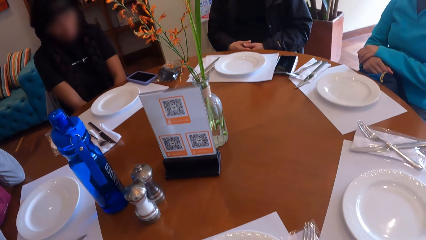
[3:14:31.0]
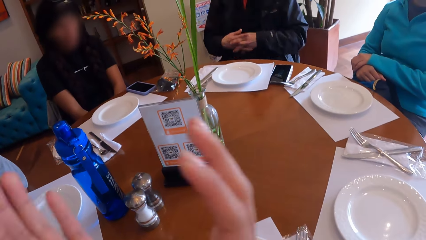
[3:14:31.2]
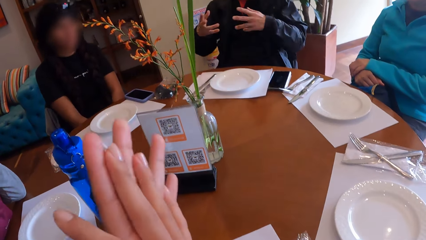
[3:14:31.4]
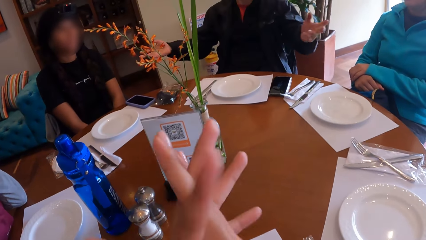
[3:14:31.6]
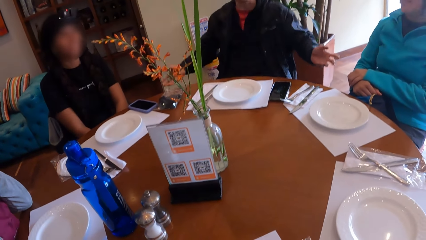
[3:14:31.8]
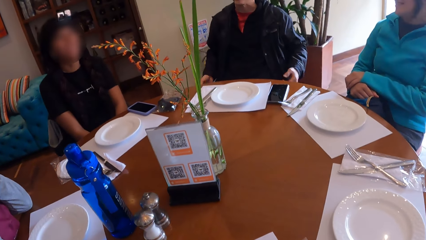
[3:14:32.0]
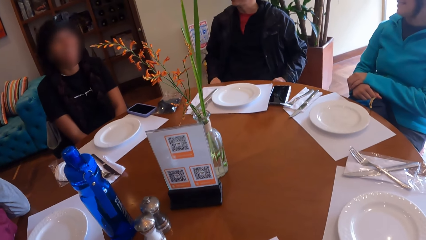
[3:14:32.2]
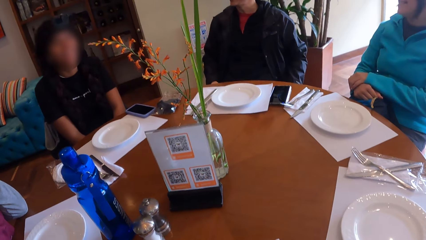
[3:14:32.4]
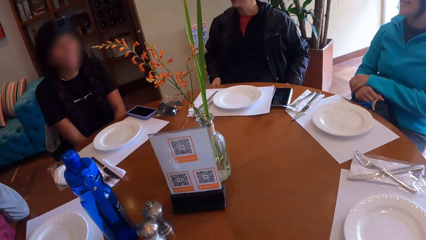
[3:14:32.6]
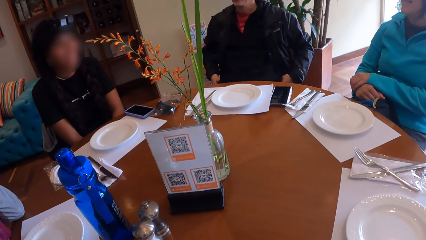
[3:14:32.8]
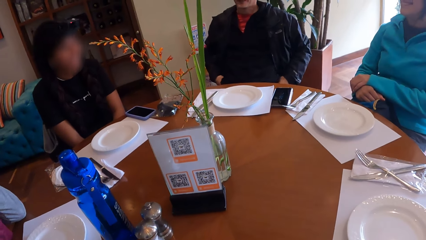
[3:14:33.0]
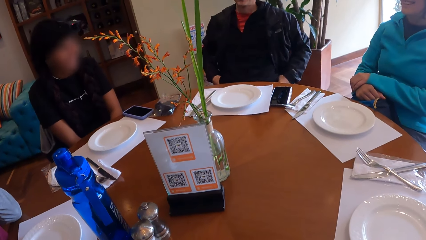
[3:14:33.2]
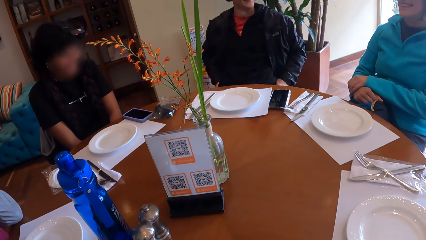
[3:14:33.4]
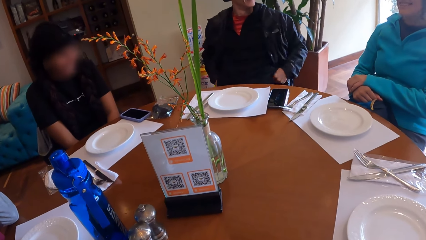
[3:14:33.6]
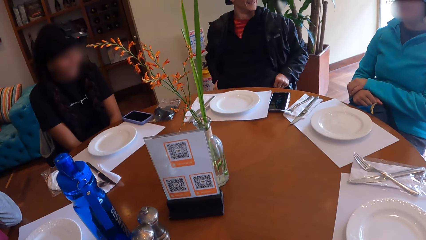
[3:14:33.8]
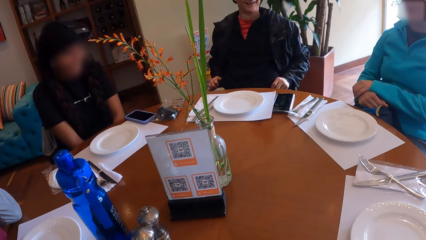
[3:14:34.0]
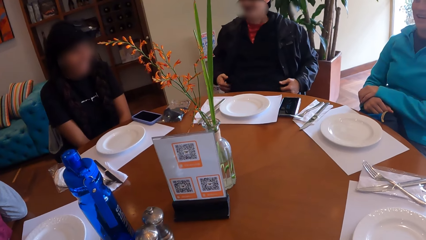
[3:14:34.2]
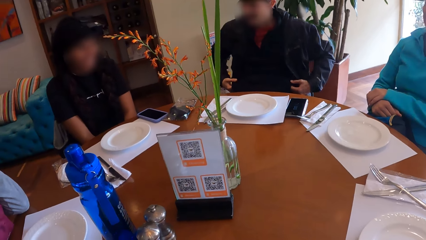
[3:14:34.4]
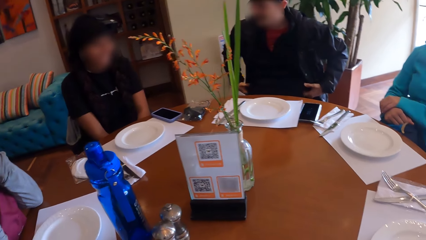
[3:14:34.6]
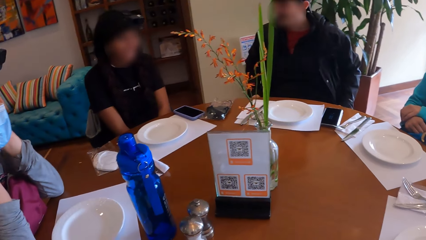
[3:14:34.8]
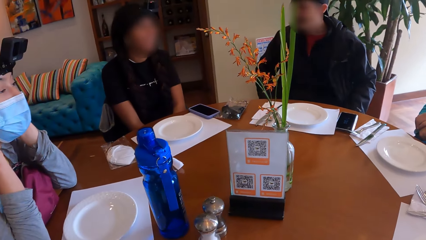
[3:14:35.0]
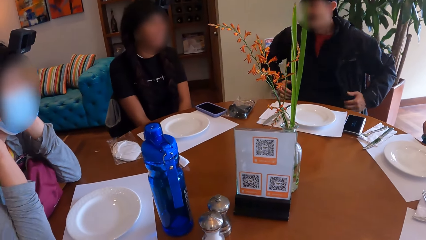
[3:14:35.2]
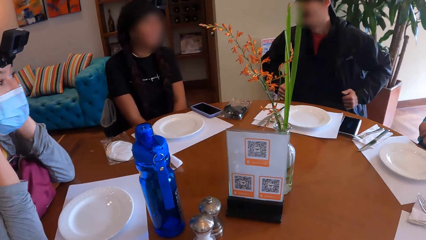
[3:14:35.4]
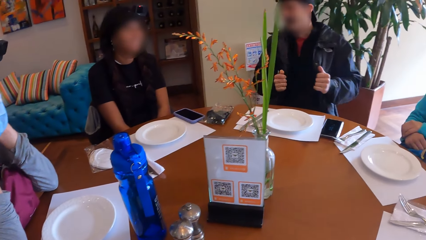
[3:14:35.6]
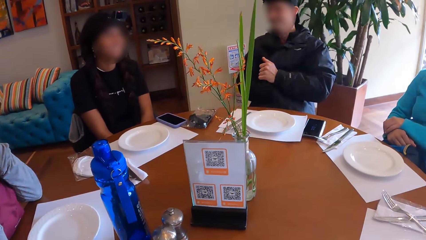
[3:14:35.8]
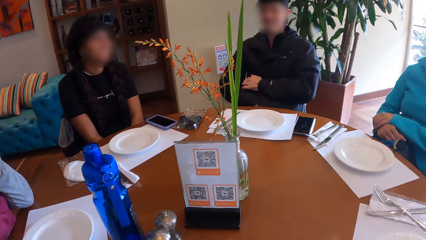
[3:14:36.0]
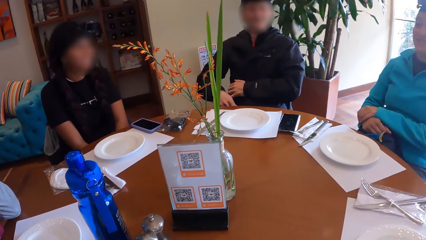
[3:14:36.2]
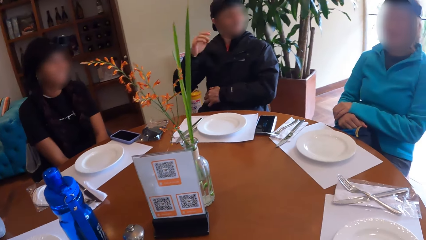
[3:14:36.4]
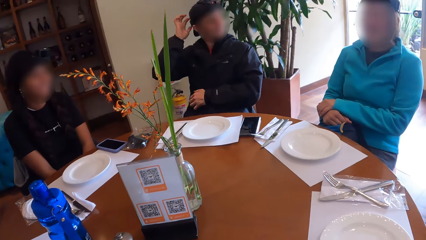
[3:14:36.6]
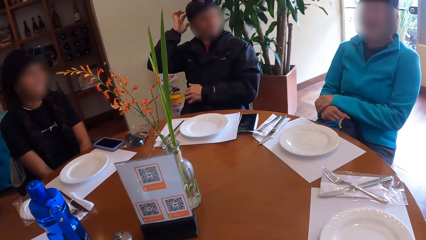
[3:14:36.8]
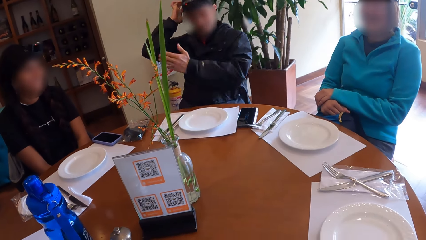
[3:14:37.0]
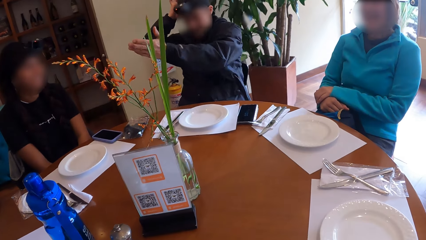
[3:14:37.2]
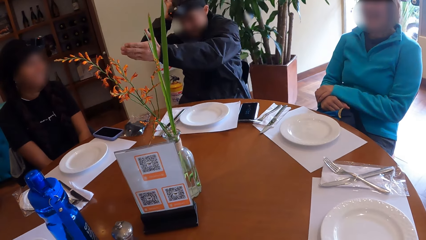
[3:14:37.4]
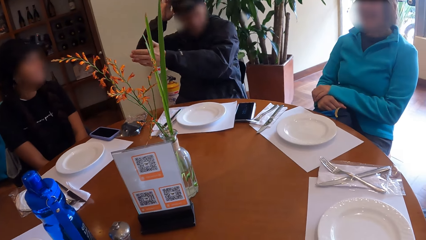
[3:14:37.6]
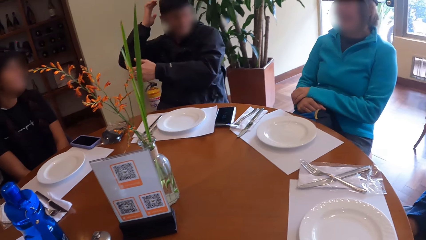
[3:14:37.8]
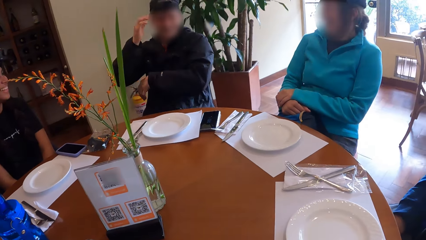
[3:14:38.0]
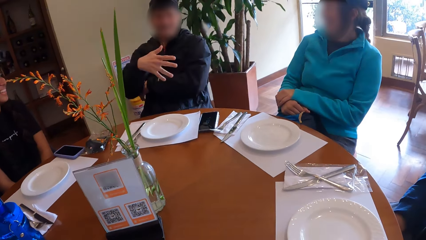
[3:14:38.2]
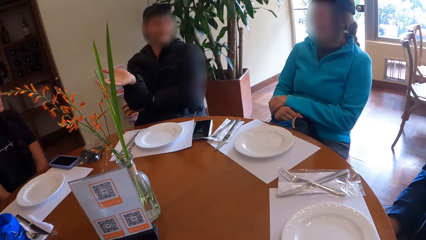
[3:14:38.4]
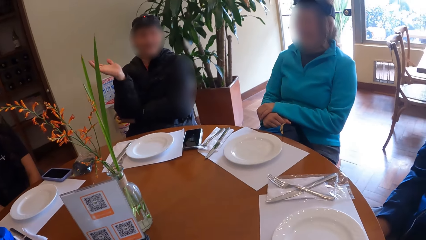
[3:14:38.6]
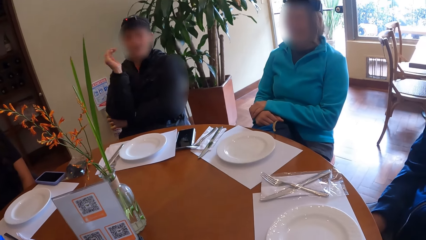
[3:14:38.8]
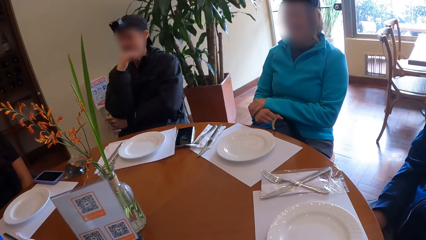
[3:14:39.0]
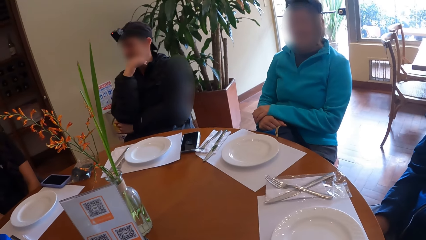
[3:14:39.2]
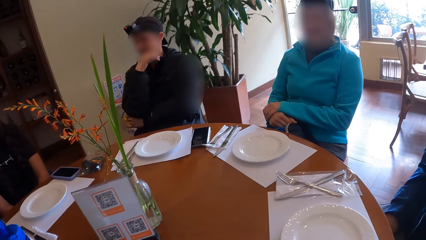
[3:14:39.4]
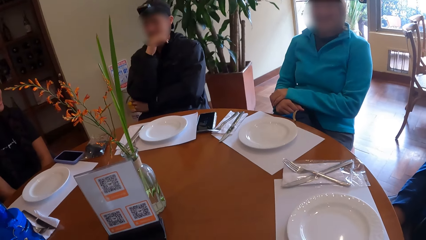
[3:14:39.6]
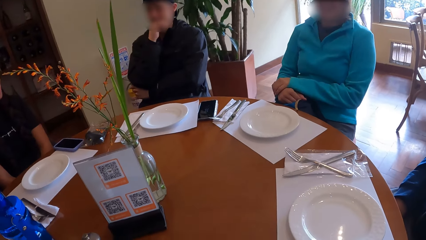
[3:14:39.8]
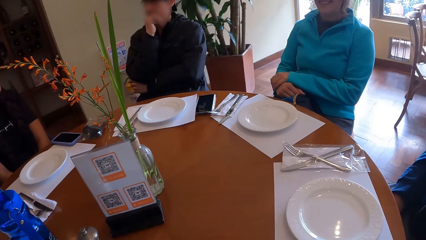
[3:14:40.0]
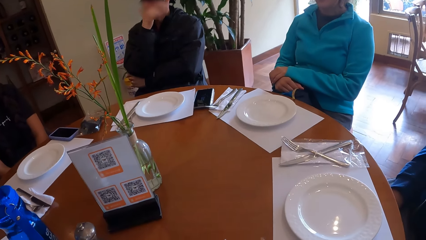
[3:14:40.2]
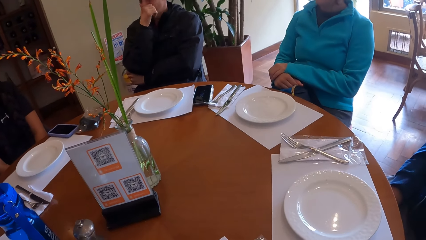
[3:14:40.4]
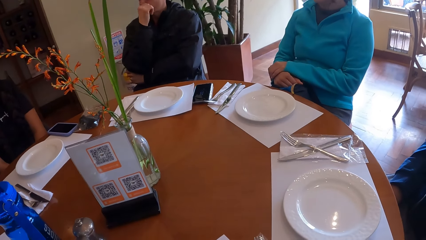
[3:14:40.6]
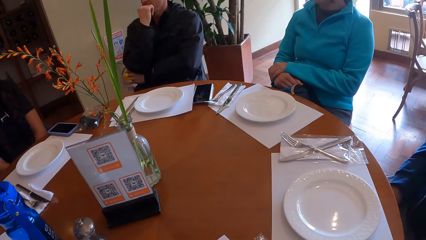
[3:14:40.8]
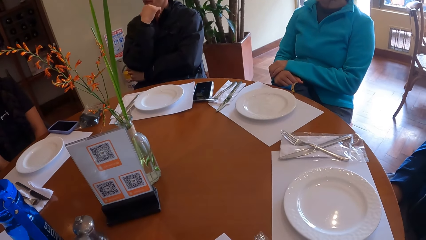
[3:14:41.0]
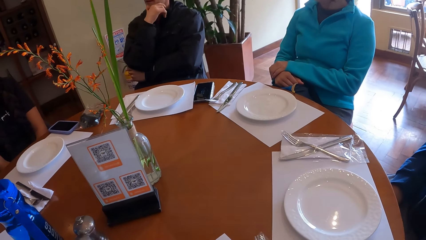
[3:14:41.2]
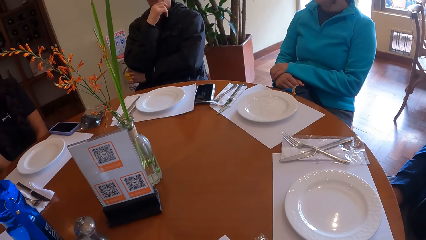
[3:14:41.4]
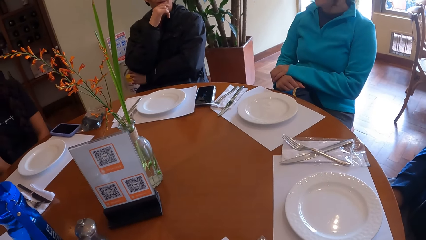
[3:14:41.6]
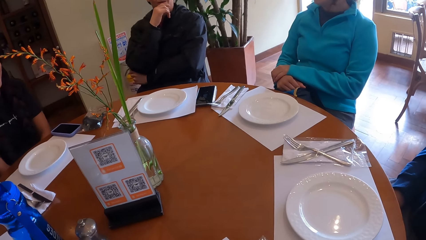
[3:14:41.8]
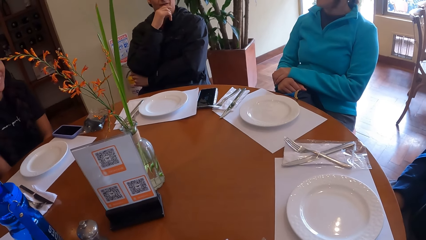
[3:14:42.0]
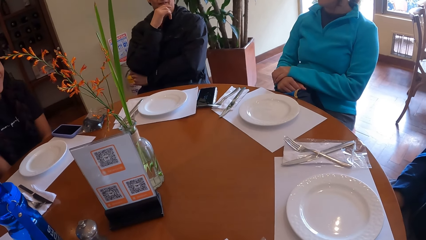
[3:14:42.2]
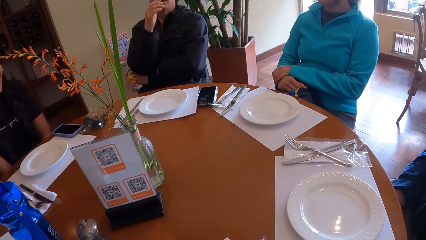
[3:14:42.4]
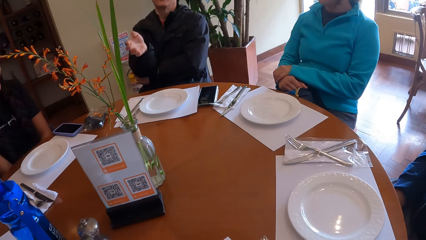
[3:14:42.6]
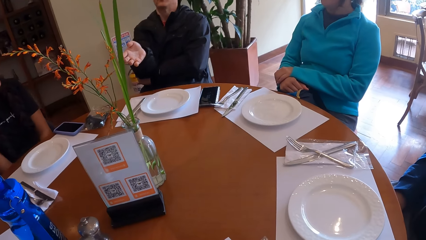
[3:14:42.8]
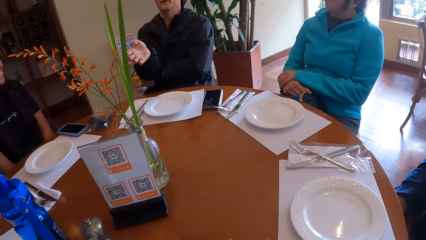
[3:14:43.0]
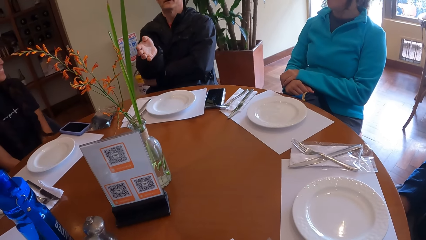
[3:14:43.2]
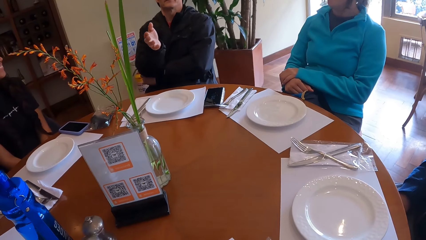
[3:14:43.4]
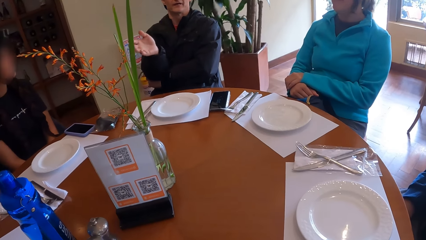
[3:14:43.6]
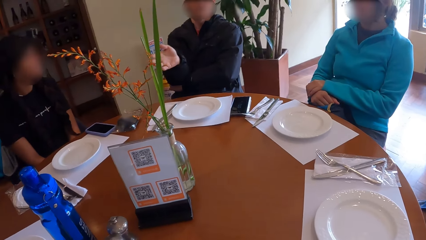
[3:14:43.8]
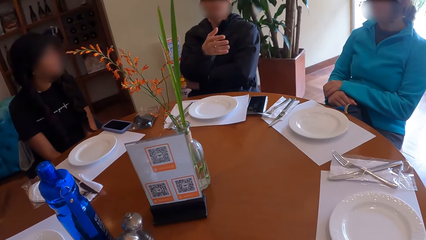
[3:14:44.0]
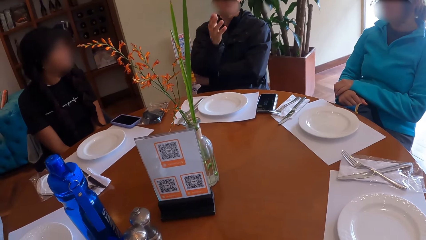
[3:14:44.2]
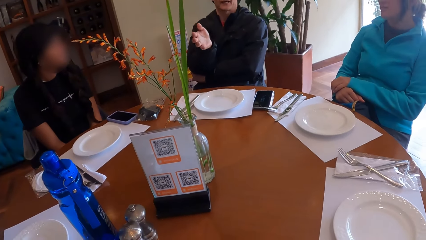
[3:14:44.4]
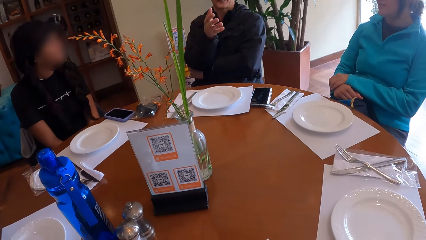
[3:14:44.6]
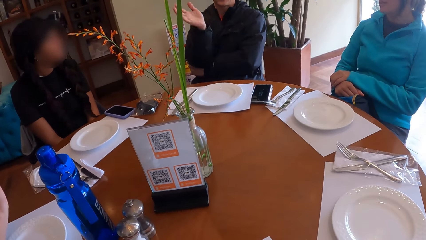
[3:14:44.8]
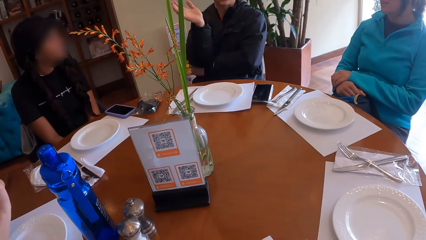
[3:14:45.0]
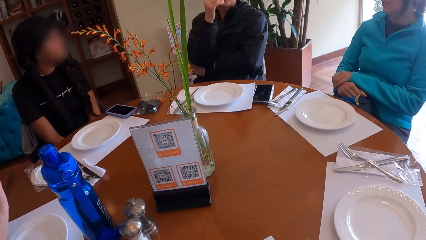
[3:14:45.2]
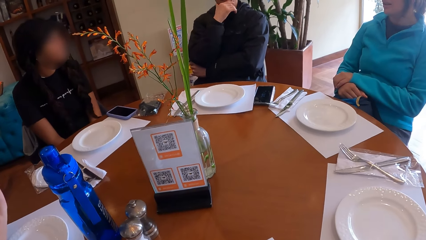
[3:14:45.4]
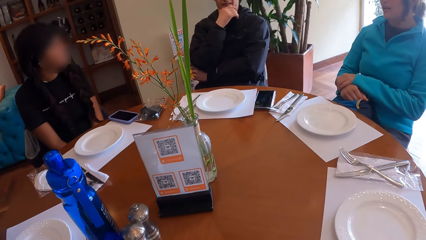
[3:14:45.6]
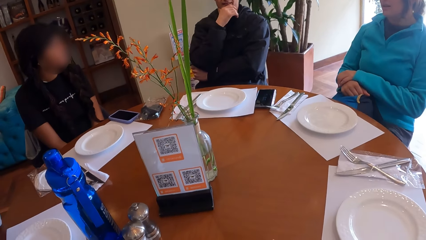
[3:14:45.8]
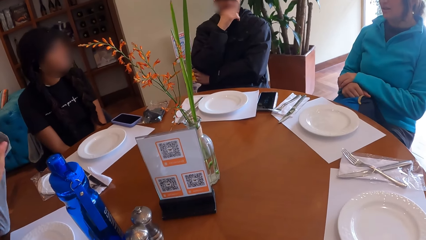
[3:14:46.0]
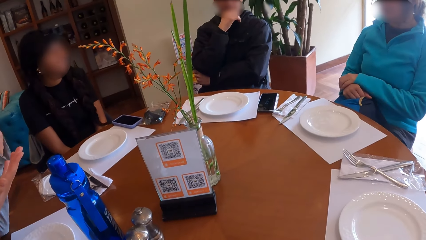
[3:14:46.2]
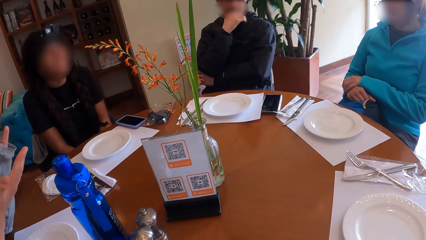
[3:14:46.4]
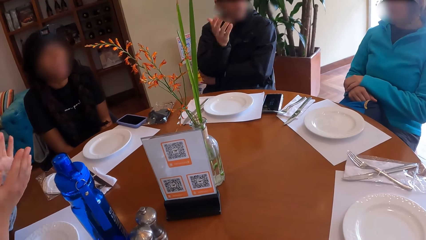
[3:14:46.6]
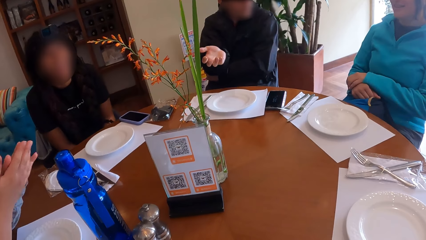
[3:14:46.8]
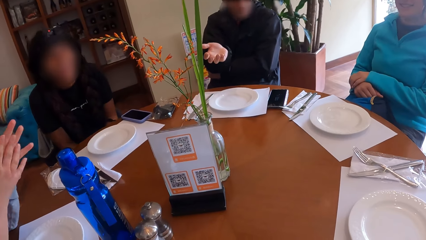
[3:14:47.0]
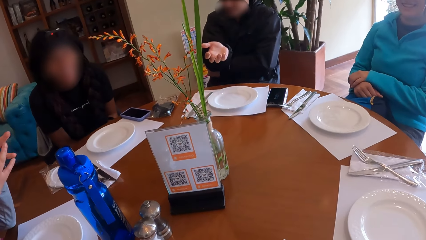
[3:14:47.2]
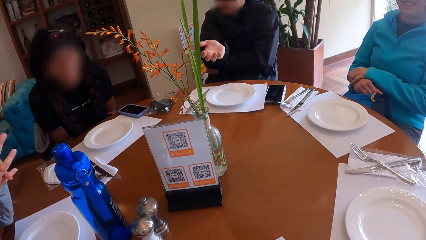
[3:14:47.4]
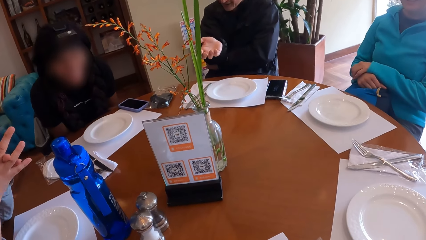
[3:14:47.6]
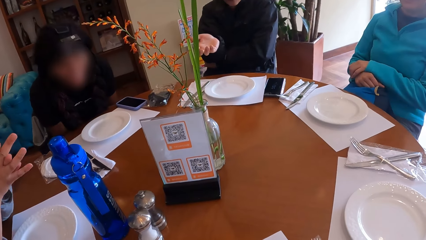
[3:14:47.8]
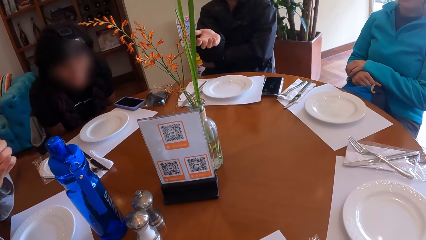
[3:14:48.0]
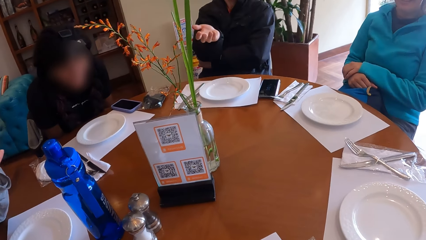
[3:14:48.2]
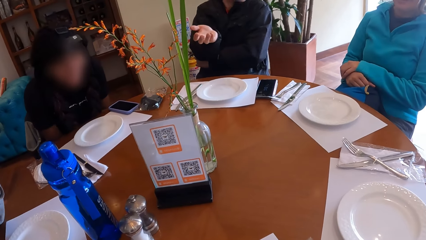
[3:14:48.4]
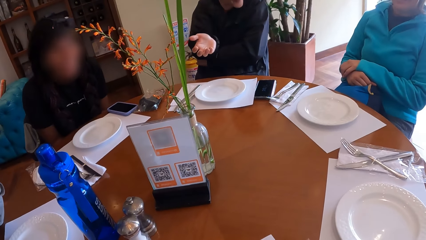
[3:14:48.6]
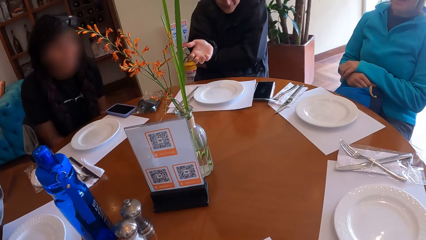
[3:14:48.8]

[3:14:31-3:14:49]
The camera wearer gestures at a man. She folds her hands. The man adjusts his jacket. He touches his head with his right hand. He points at a woman. He gestures at the camera wearer. The camera wearer stares at the table. The man gestures at the camera wearer. He holds his chin. The woman gestures at the camera wearer.
